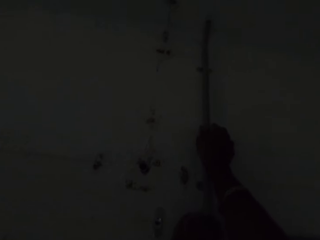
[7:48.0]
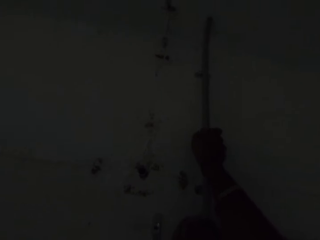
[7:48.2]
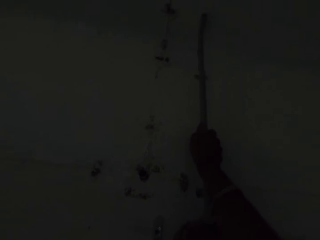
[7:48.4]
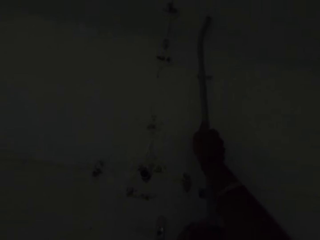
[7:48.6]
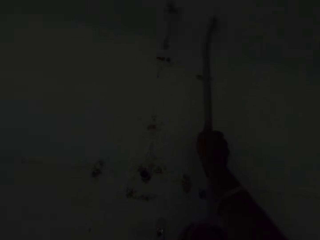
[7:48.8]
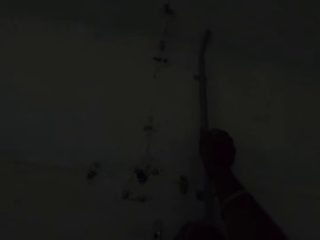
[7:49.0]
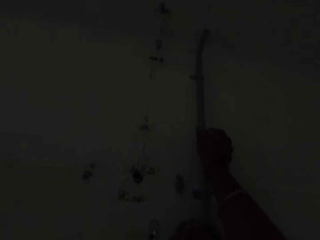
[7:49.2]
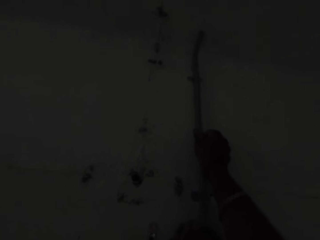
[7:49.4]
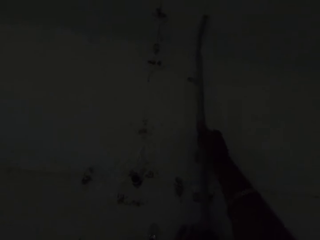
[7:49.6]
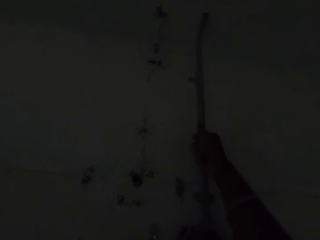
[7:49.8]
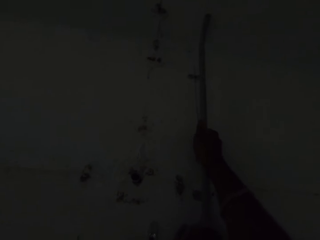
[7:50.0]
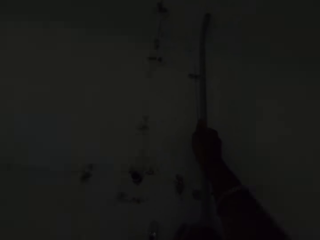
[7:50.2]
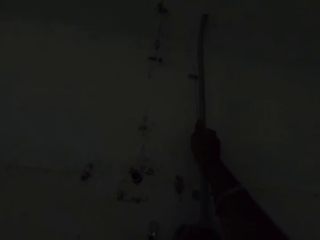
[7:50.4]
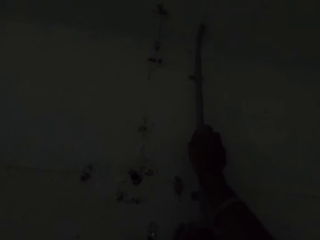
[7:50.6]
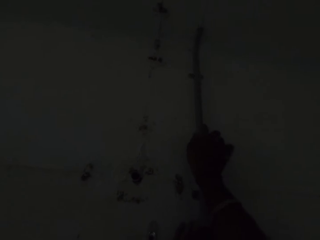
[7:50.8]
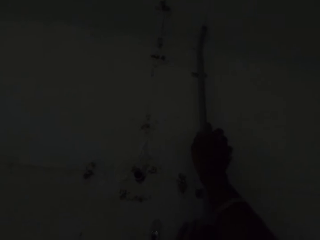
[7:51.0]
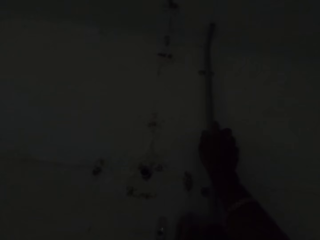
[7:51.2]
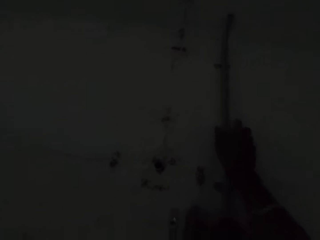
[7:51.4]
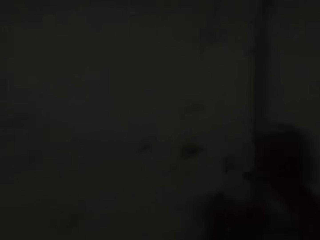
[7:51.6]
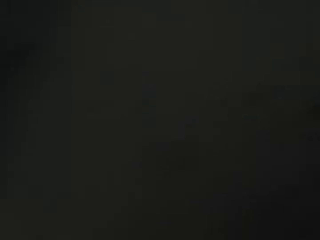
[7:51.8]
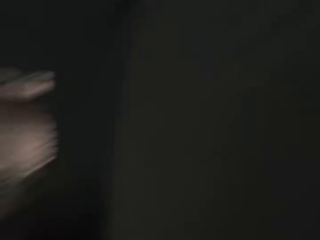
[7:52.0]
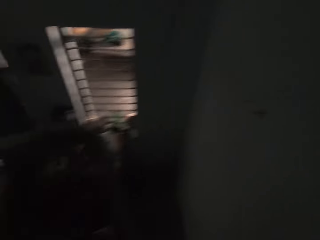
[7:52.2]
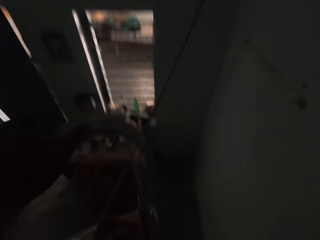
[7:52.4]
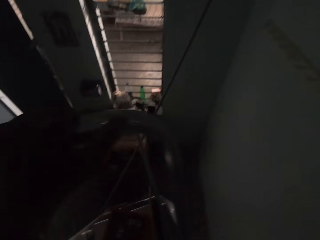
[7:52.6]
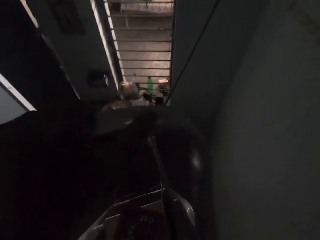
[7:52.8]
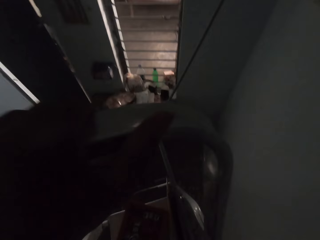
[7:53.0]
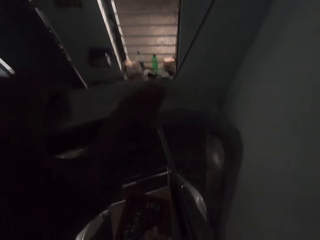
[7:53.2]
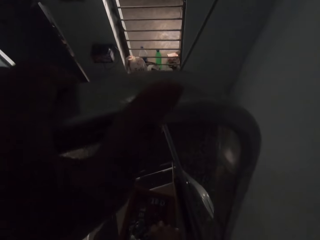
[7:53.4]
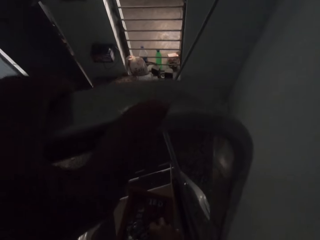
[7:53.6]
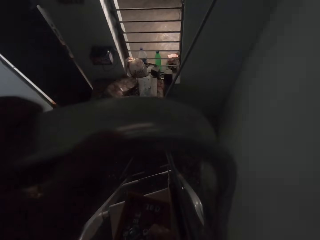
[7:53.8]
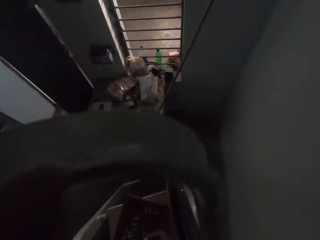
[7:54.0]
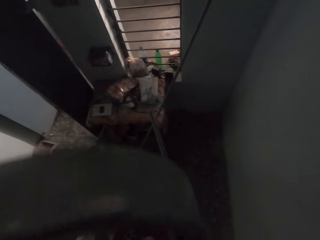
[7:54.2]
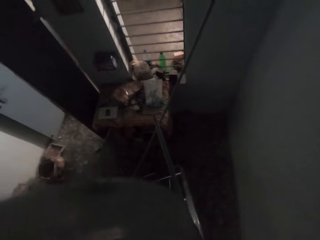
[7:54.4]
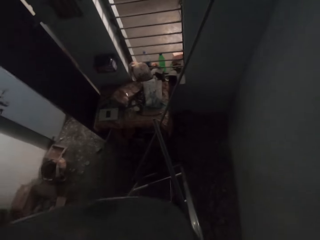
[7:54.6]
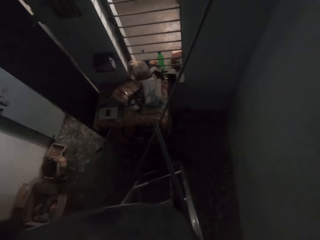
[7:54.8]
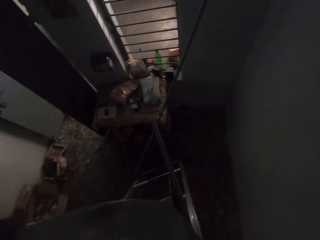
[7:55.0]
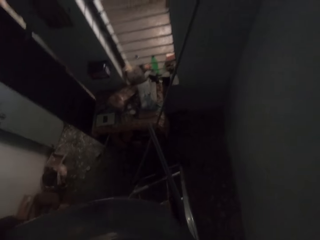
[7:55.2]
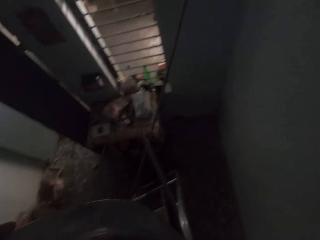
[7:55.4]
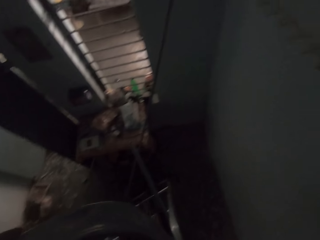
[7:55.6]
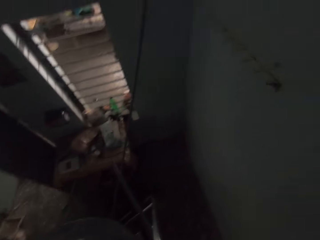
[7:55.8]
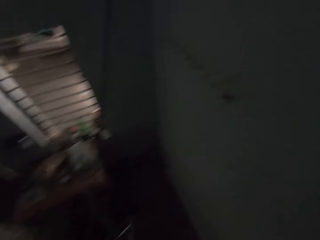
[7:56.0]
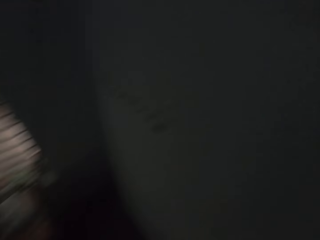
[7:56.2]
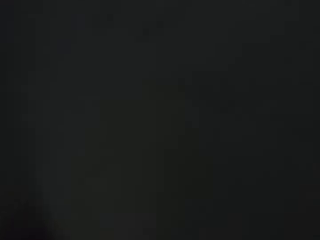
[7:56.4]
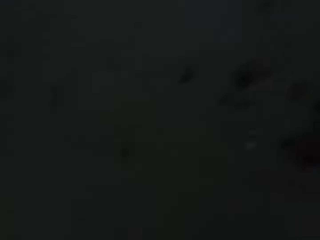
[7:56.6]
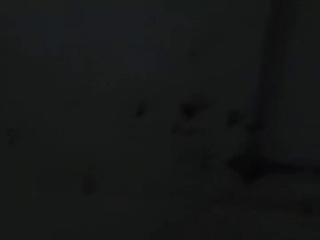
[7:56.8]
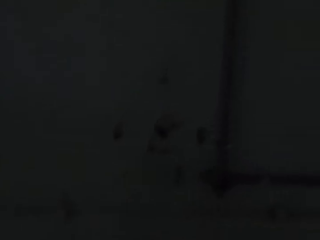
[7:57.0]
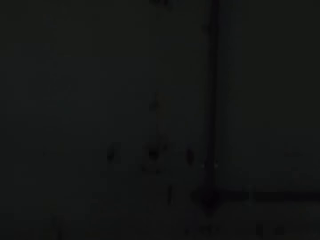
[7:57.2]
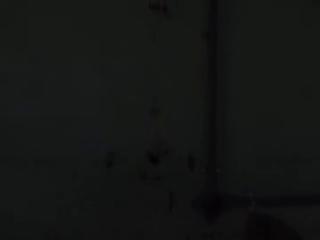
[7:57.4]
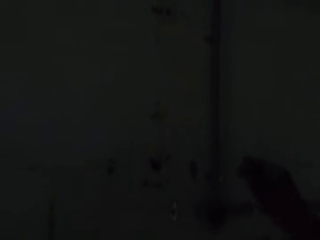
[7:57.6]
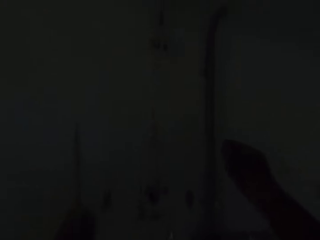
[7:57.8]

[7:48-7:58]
The camera wearer places his left hand on the adjustable ladder.

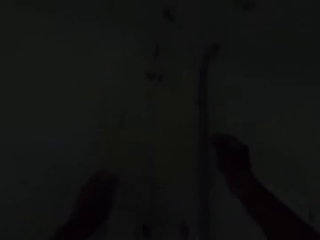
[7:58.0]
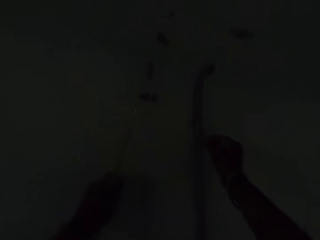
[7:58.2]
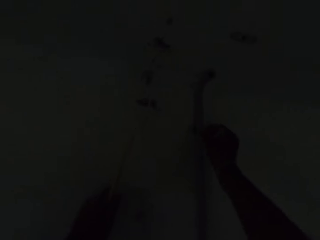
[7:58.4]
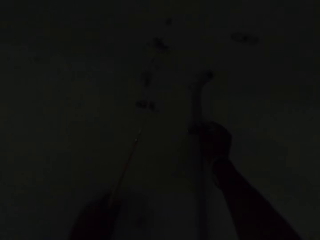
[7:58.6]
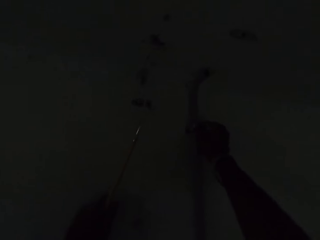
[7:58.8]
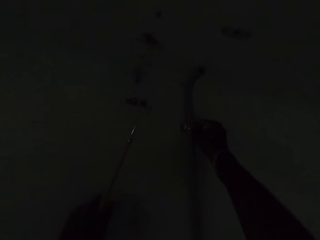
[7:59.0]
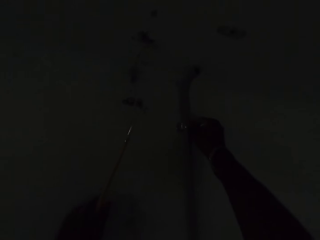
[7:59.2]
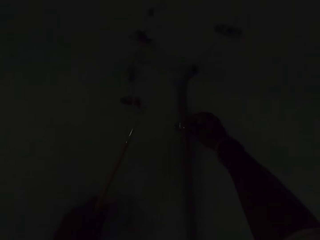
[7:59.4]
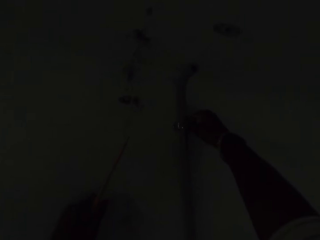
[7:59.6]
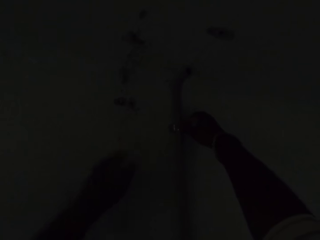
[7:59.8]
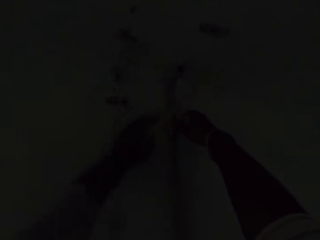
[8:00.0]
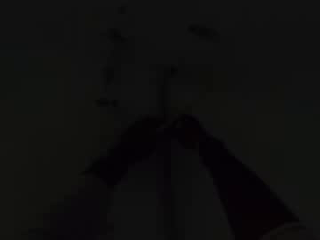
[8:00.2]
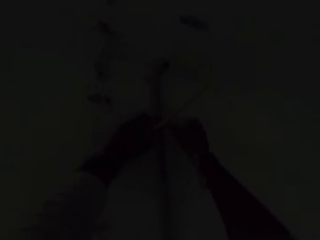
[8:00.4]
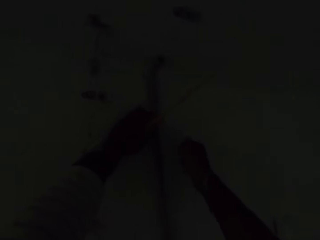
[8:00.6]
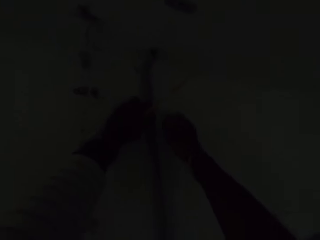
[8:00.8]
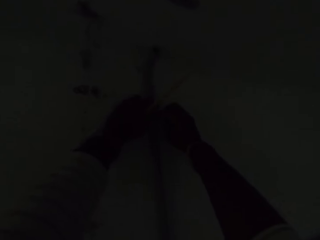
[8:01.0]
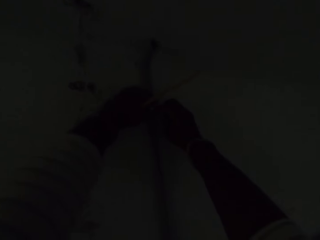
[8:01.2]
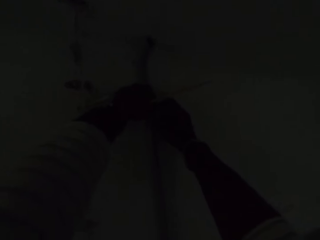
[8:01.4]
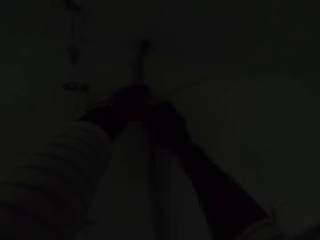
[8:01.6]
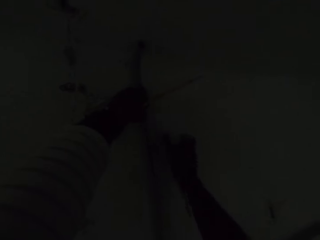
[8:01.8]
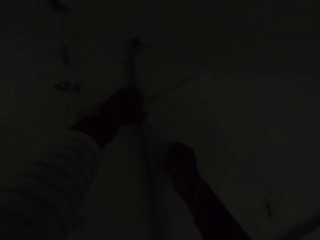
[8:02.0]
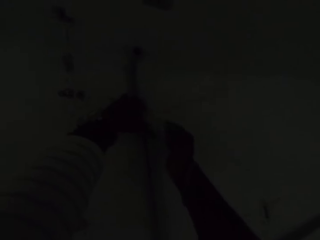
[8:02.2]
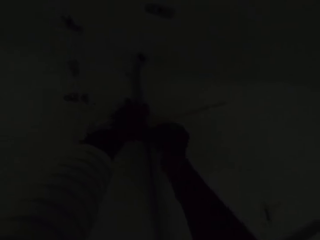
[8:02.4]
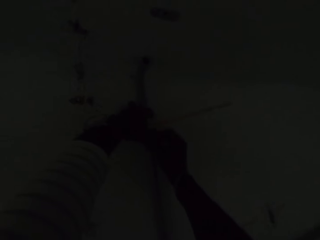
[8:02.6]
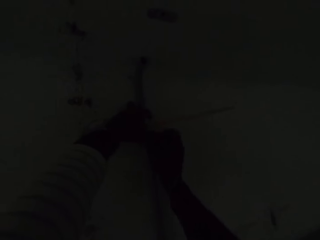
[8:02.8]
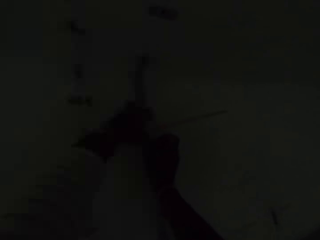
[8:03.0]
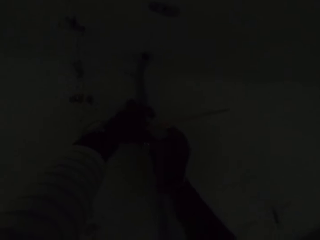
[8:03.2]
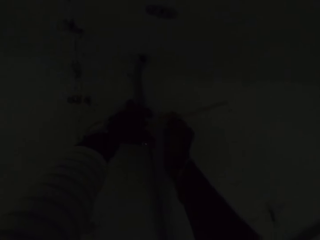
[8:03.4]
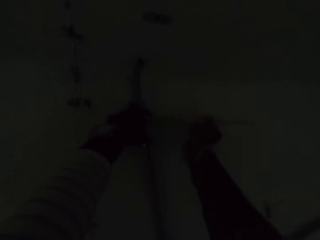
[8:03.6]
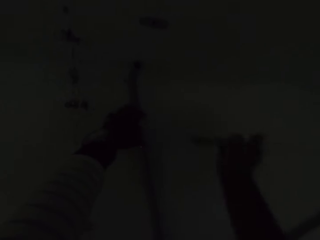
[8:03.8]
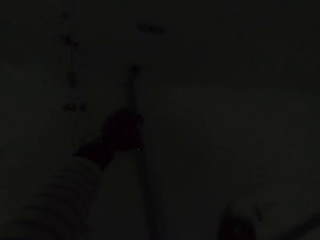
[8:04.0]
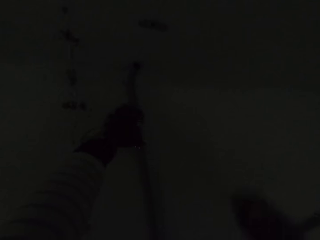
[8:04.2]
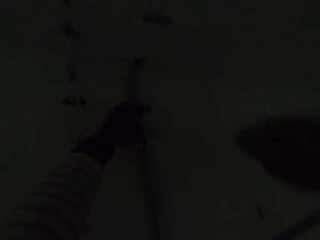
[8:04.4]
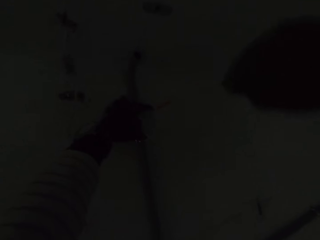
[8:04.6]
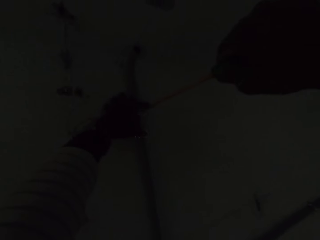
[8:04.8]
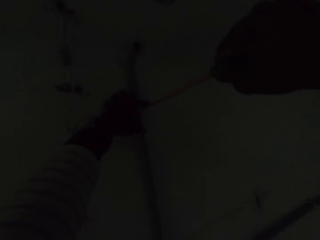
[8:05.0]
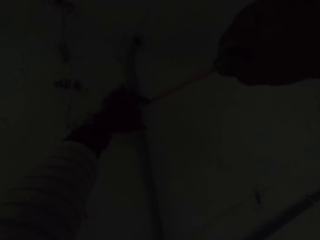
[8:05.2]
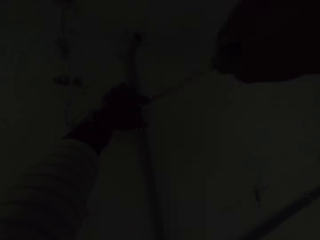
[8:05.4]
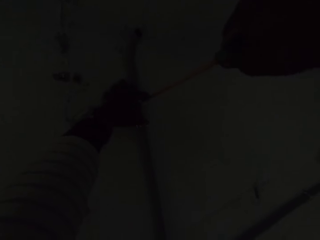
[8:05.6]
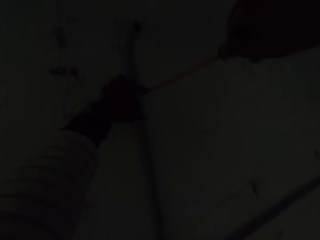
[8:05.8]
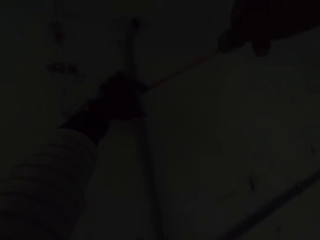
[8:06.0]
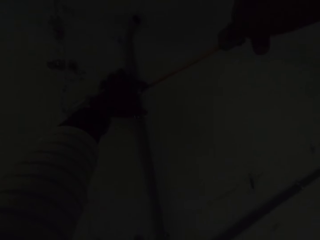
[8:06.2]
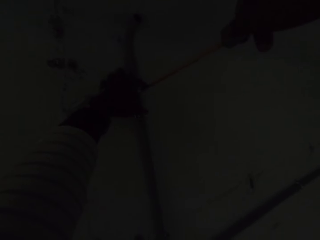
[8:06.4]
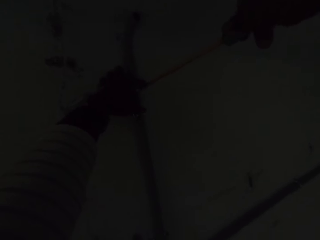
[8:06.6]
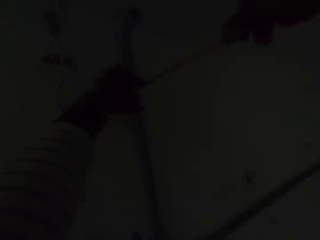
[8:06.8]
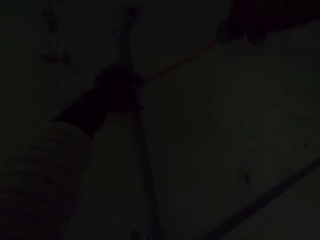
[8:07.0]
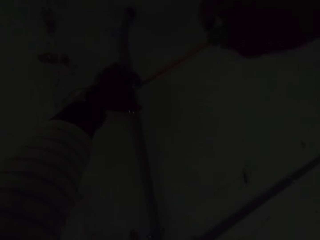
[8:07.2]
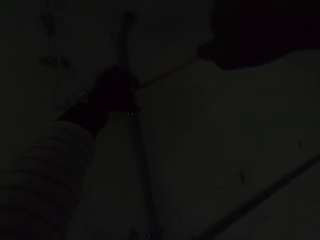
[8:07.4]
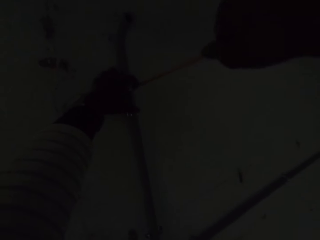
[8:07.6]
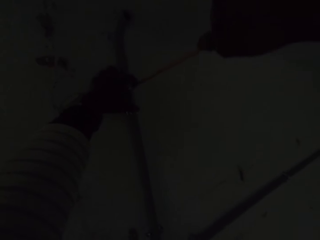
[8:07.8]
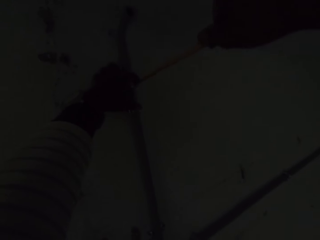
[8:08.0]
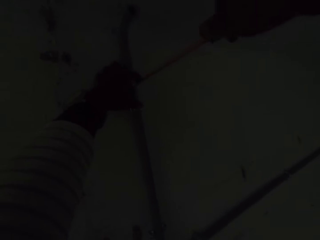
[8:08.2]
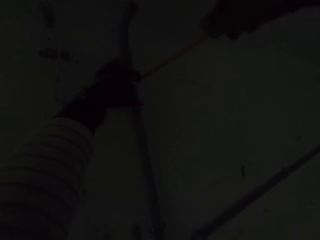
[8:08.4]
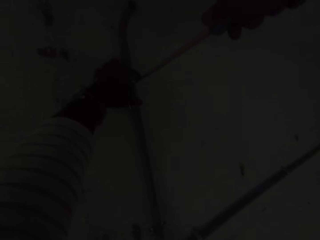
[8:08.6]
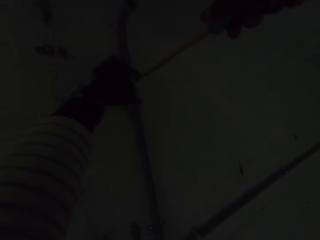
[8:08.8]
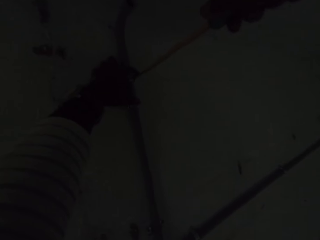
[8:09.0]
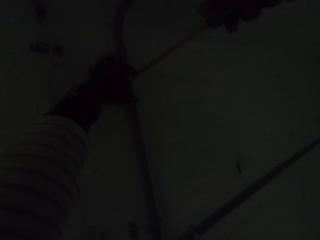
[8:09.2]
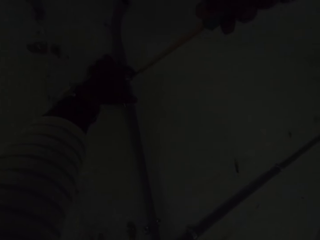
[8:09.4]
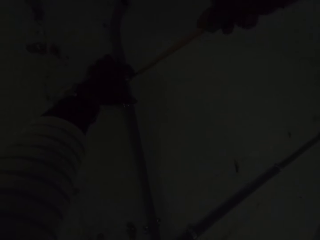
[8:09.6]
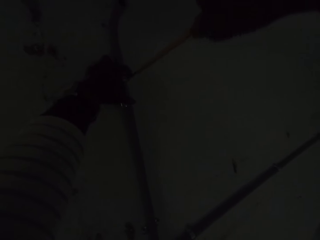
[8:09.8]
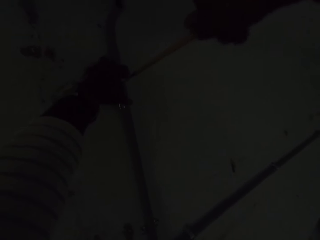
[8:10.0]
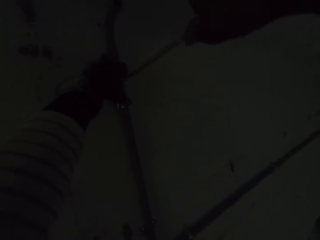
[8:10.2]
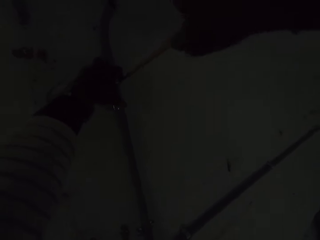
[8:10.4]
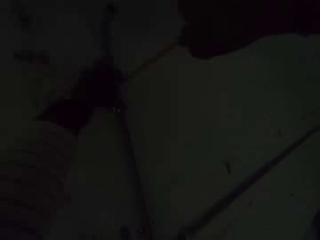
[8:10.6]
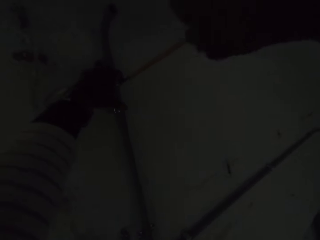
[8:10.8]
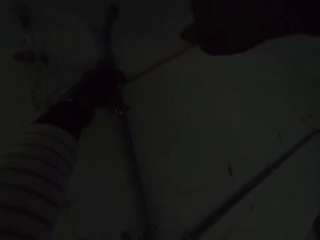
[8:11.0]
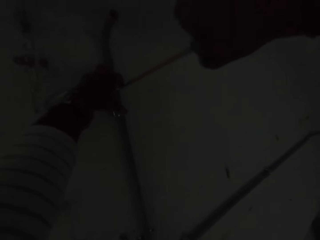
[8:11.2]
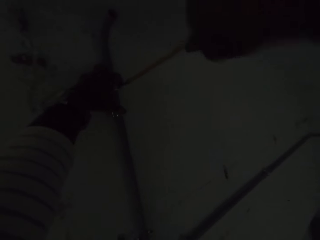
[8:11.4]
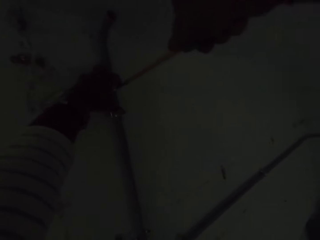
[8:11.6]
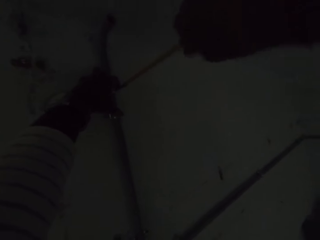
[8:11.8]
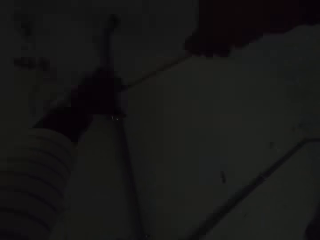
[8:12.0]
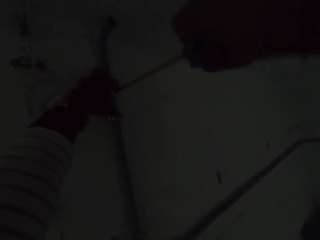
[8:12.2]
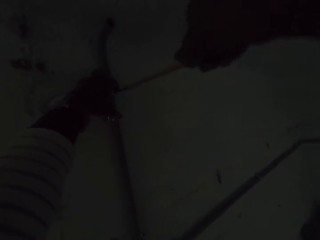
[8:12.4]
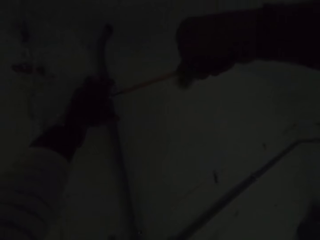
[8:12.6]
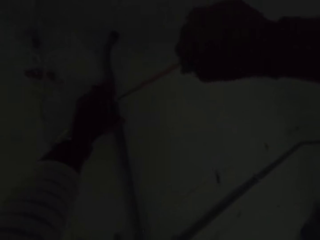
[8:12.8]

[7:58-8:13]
The camera wearer places his left hand on the wall. He places the saddle clip on the conduit pipe on the wall with his right hand. He screws the pipe on the wall. He holds the saddle clip on the conduit pipe on the wall with his left hand. He places screws in the saddle clip on the wall with his right hand. He picks a screwdriver from his left hand with his right hand. He fastens the screws into the saddle clip on the conduit pipe on the wall with the screwdriver in his right hand.
